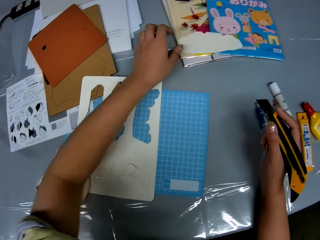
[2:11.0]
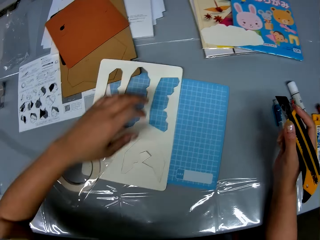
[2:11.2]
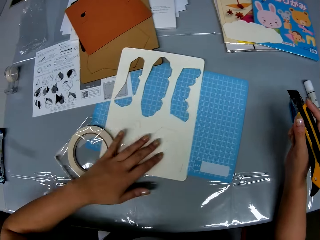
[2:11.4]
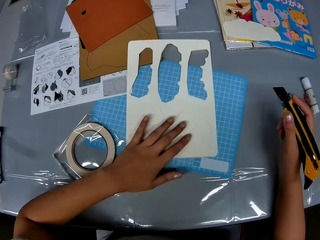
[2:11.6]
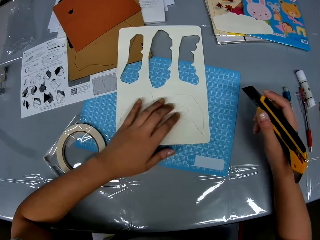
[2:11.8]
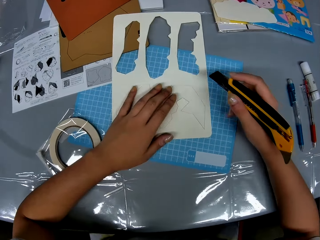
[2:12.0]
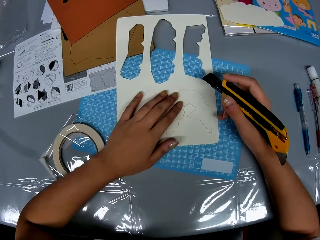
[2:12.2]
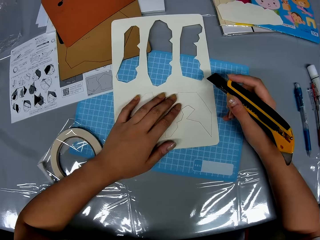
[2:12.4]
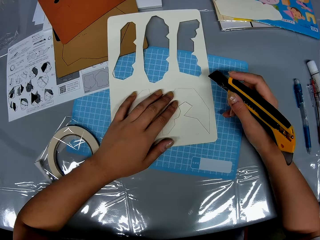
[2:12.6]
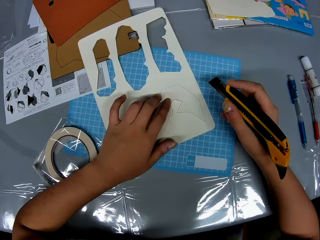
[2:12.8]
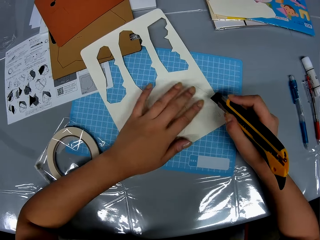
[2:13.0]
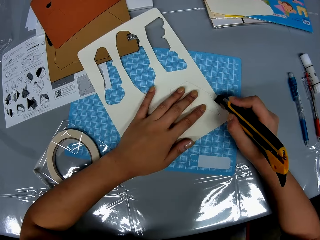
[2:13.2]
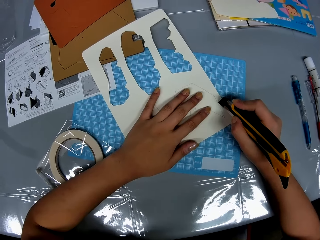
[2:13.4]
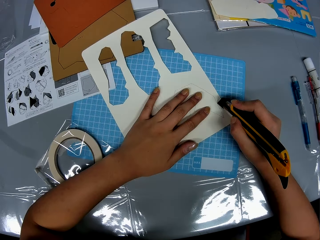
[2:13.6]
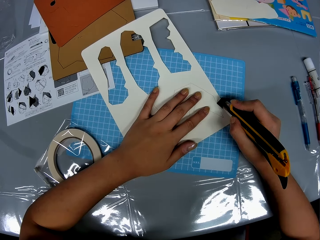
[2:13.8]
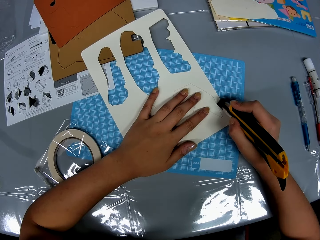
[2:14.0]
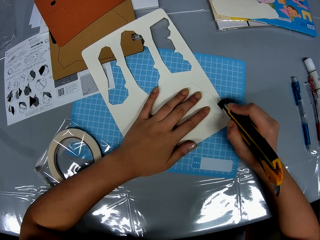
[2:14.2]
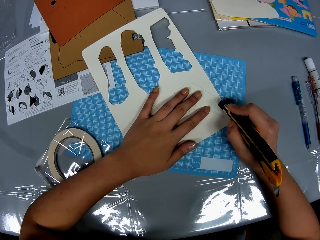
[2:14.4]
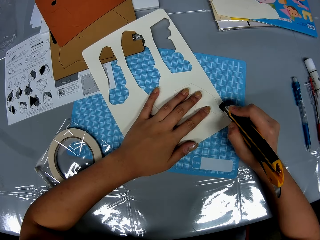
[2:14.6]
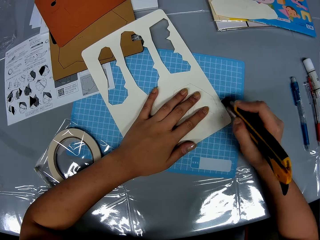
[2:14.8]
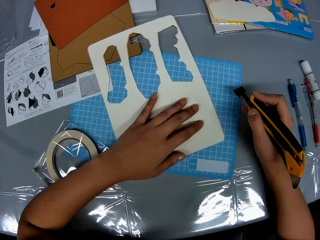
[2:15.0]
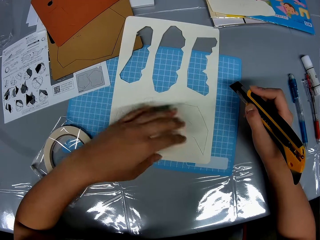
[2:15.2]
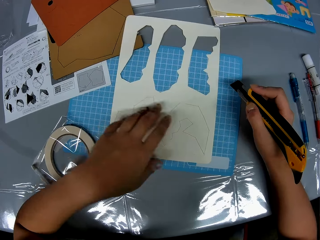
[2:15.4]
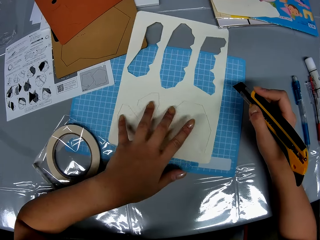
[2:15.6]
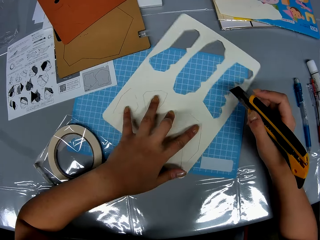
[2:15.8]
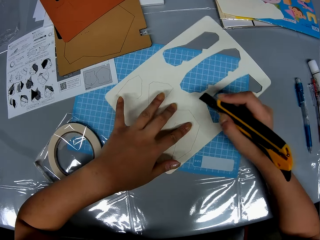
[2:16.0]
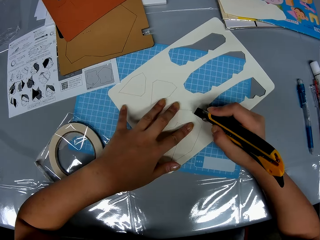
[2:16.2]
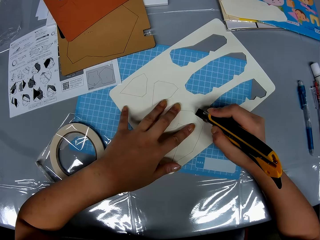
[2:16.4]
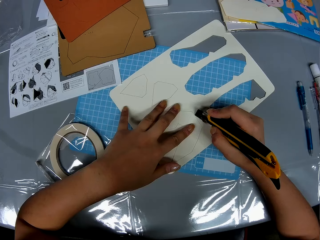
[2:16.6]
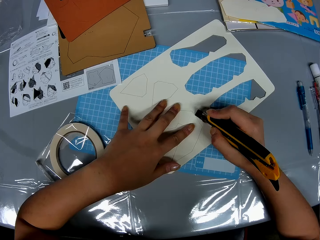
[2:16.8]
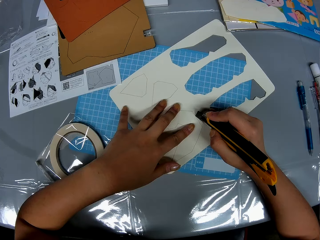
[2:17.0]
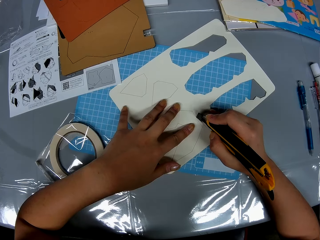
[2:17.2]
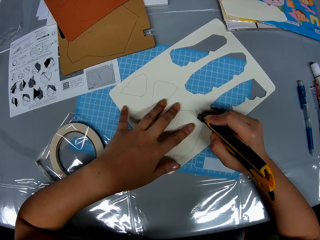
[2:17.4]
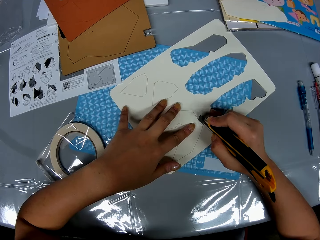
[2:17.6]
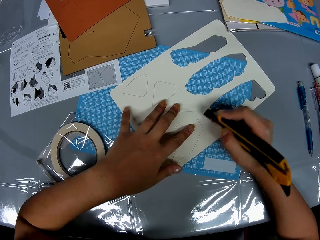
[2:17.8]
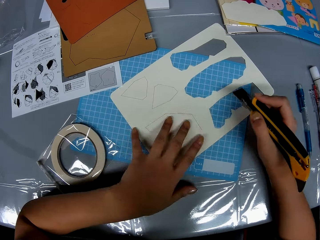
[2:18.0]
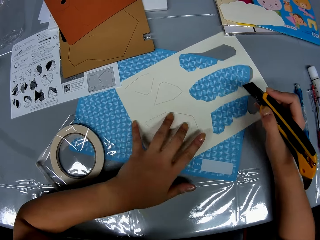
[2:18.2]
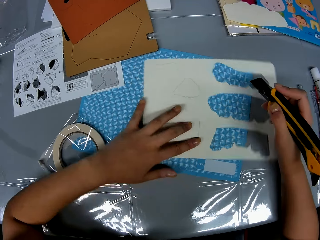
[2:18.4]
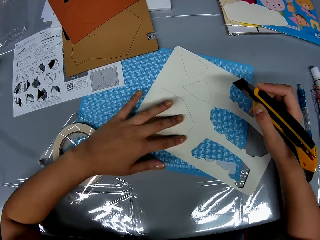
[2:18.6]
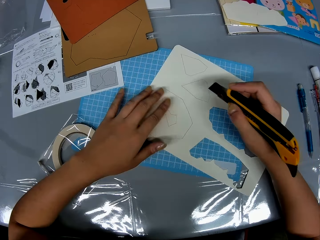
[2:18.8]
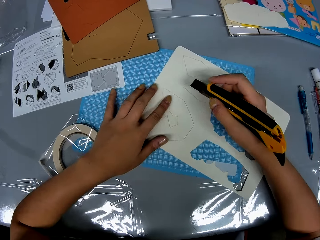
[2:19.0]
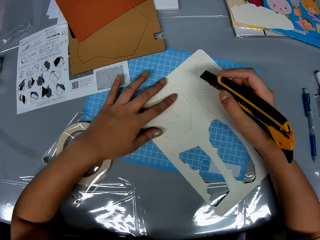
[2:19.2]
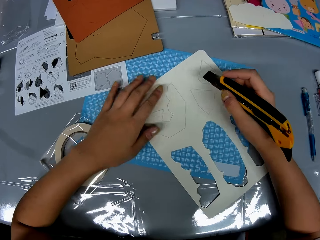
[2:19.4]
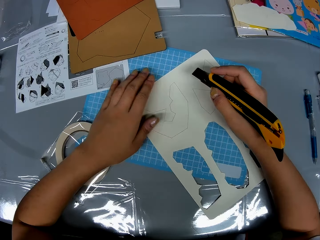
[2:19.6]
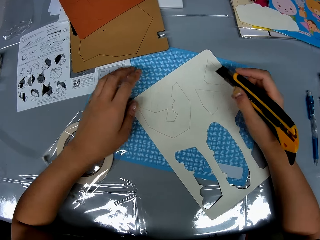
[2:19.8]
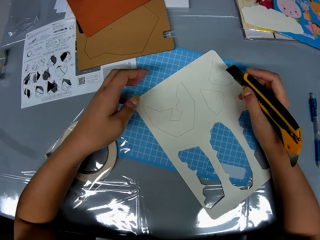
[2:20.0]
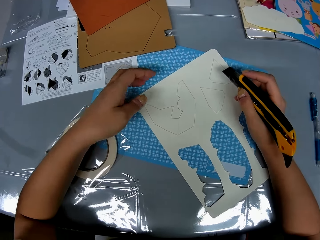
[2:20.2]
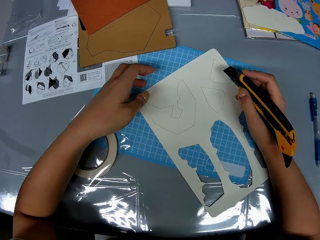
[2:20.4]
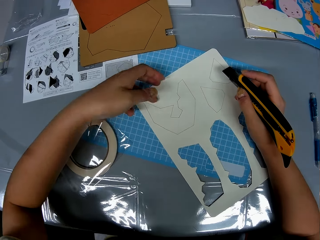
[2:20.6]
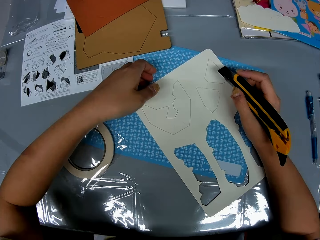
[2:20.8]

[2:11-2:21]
The camera wearer puts the piece of craft paper on the other craft papers. She moves the craft paper on the cutting mat. She adjusts the white geometric shape boards with her left hand. She rotates the craft paper on the cutting mat. She cuts the white geometric shape board or craft paper with her left hand and the knife cutter in her right hand. She rotates the craft paper. She cuts the craft paper. She rotates the craft paper.

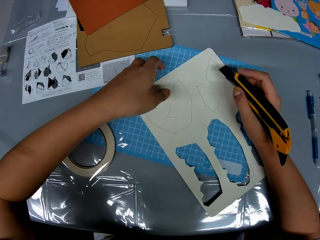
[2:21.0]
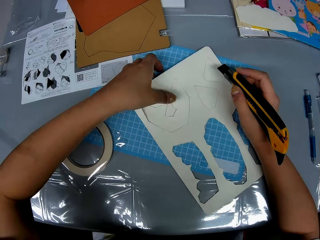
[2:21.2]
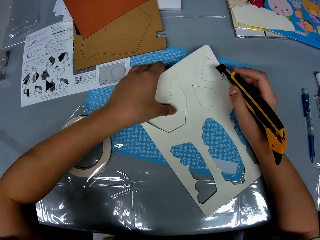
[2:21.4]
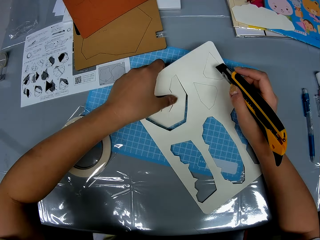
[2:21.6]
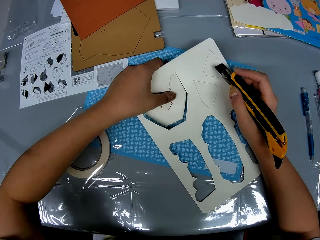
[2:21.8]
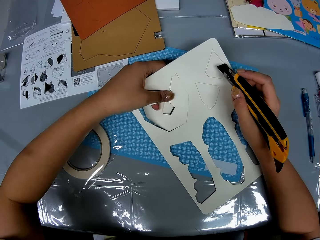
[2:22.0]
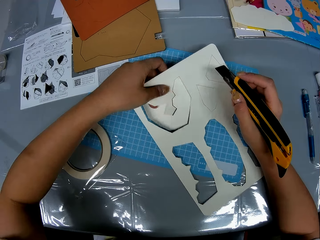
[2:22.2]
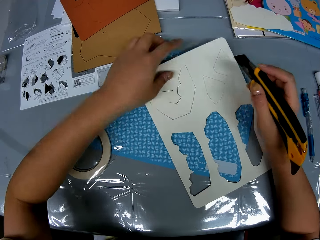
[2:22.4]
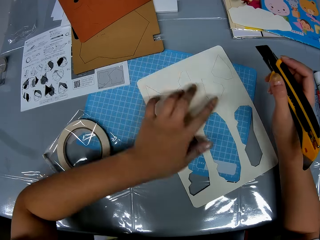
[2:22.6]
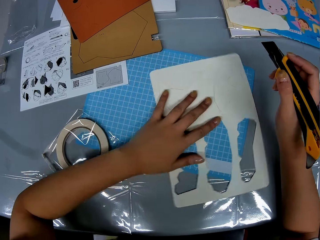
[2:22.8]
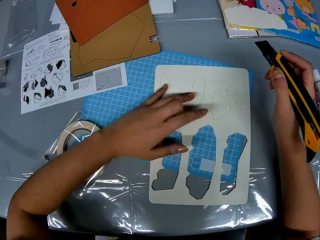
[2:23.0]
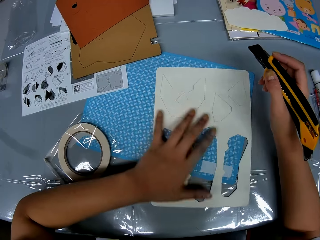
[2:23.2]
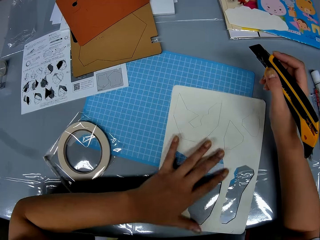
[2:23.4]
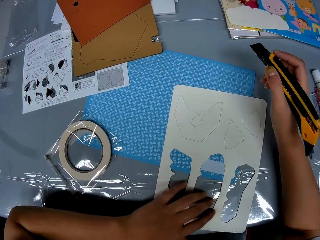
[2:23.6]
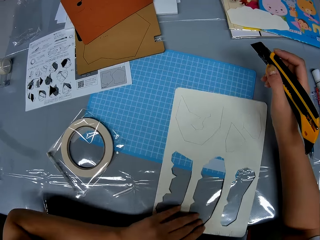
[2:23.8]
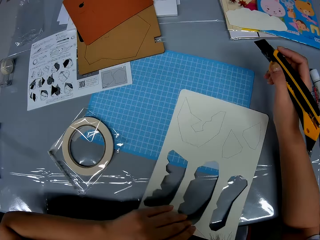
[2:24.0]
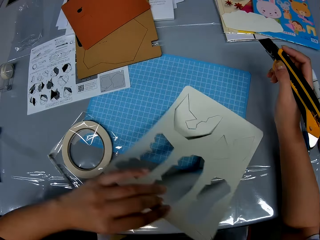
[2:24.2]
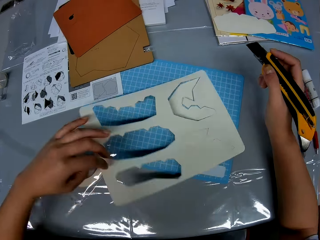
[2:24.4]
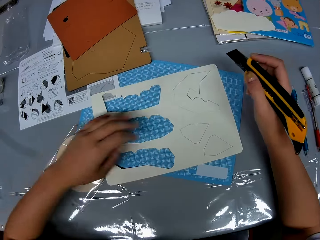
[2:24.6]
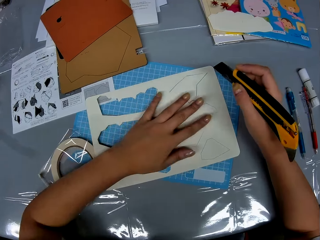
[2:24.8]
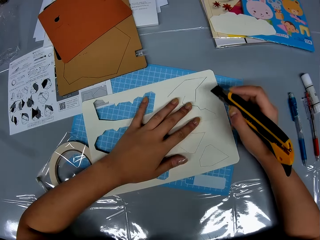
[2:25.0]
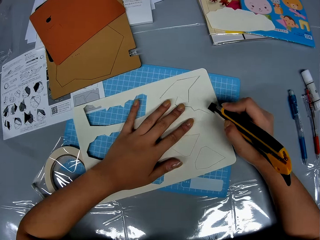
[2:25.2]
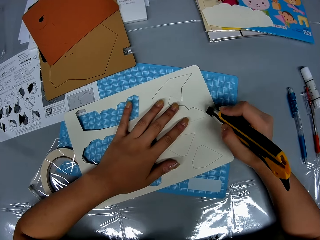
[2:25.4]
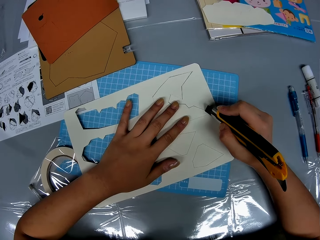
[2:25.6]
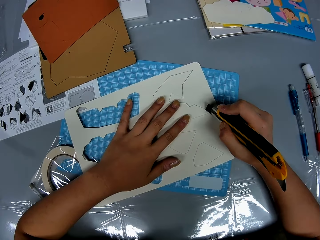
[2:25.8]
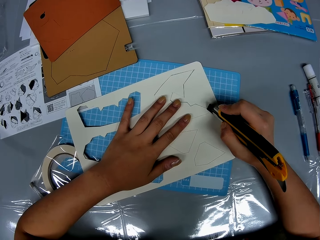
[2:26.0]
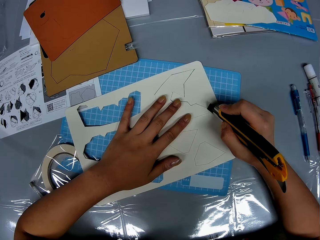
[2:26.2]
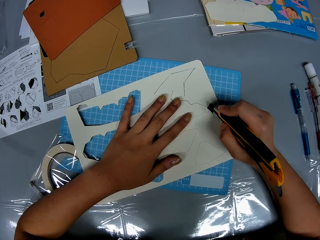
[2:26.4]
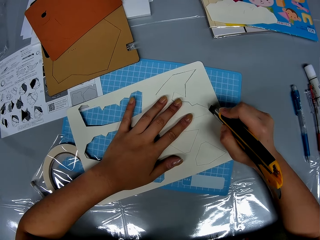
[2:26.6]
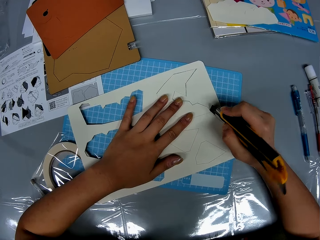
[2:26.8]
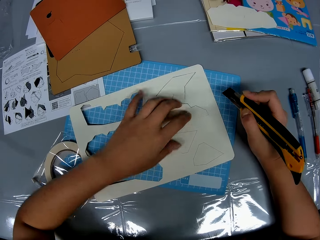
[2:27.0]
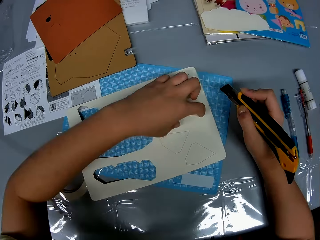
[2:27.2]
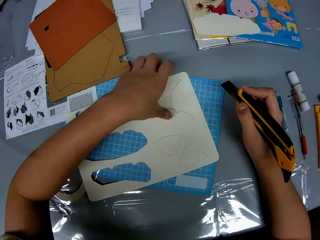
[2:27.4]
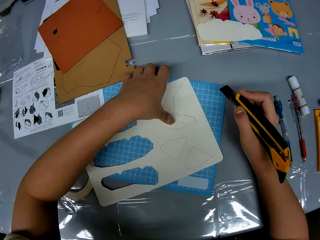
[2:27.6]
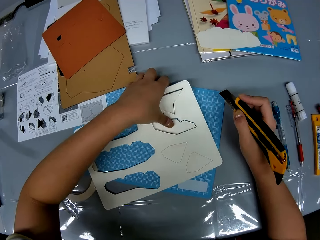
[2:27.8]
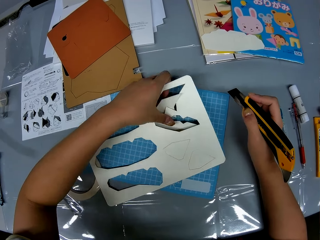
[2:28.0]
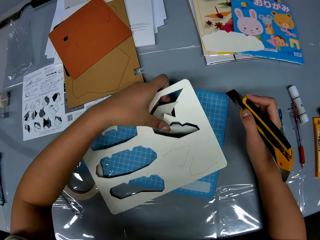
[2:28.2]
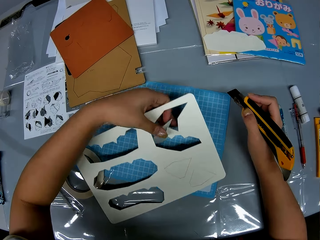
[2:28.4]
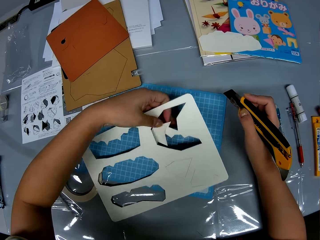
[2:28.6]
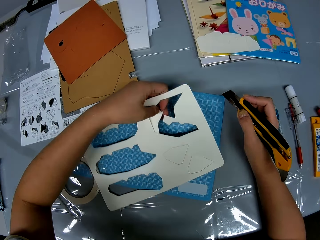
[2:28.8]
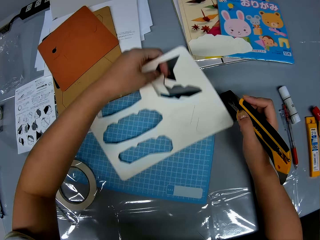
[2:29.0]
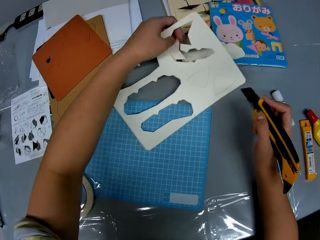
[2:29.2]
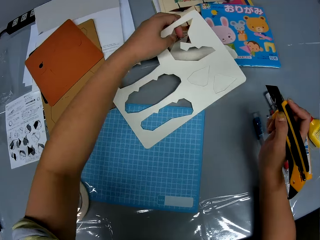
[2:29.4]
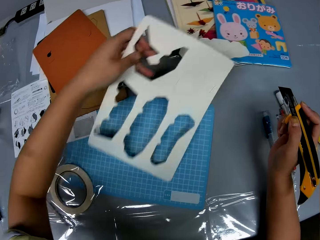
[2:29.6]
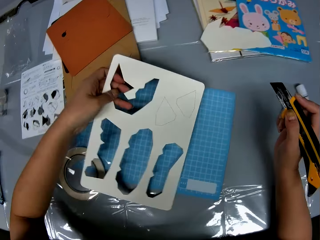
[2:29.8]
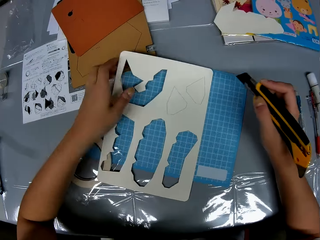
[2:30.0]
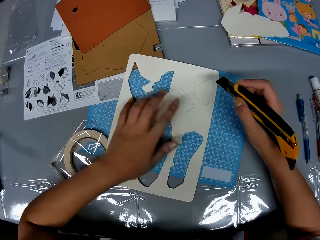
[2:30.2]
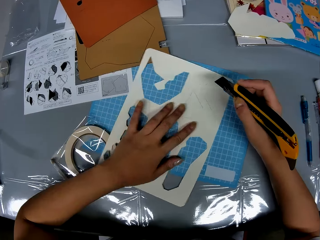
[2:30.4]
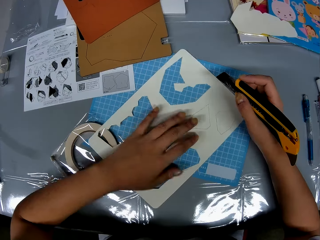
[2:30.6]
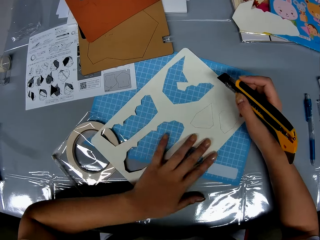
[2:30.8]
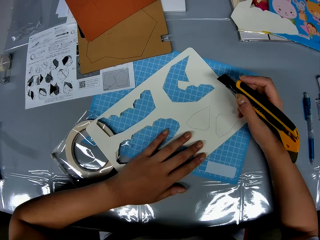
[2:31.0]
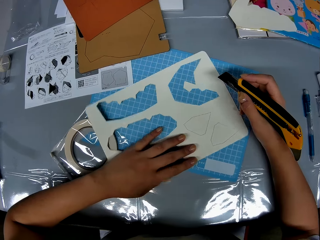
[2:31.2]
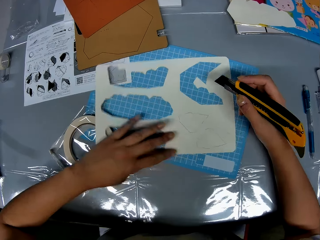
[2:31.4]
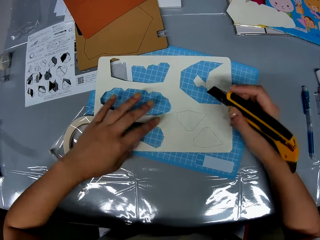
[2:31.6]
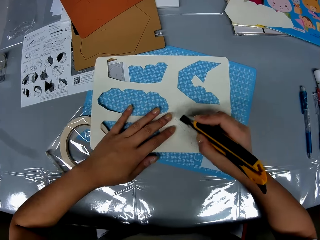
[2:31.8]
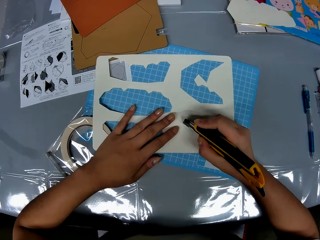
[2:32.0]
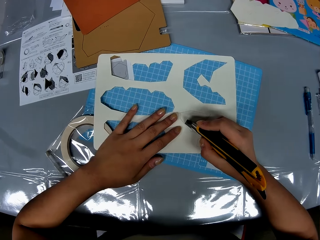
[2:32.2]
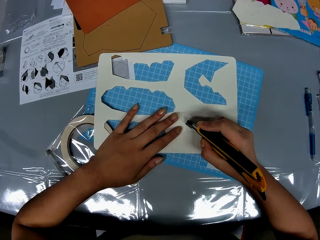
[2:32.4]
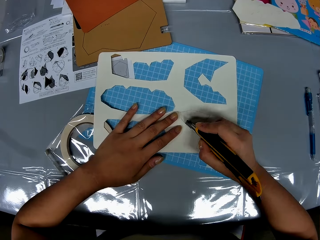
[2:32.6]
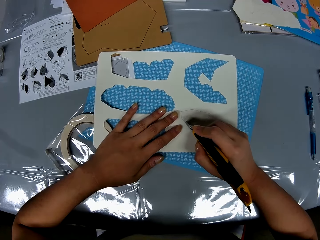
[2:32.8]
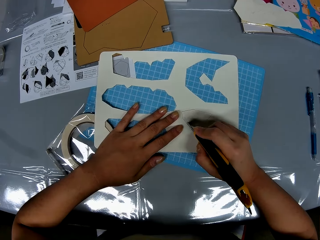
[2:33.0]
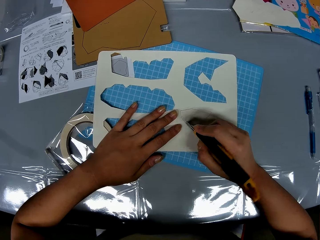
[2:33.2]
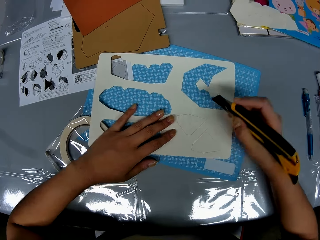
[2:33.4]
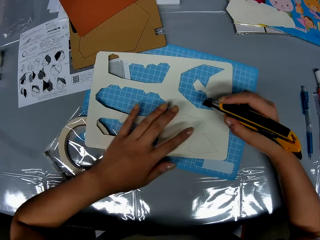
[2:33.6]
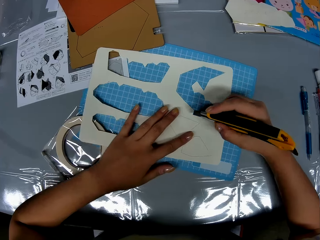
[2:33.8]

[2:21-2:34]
The camera wearer presses the piece of craft paper with a finger. She holds the white geometric shape board with her left hand. She removes the hand from the craft paper and rotates the craft paper. She cuts the white geometric shape board or craft paper with her left hand and the knife cutter or craft knife in her right hand. She presses the piece of craft paper with a finger. She removes the geometric shape from the white geometric shape with her left hand. She picks up the craft papers from the cutting mat, puts the piece of craft paper on the other craft papers, puts the craft paper on the cutting mat, and rotates the craft paper. She cuts the white geometric shape board with her left hand and the knife cutter in her right hand. She rotates the craft paper.
